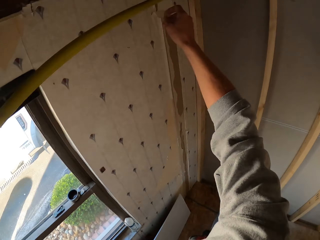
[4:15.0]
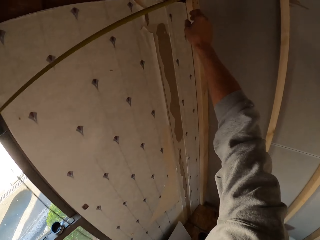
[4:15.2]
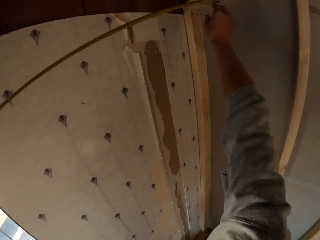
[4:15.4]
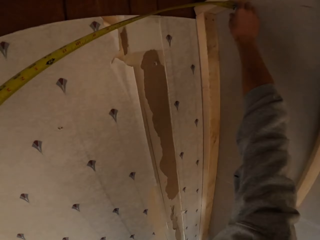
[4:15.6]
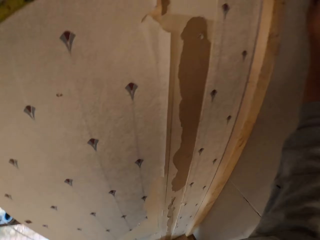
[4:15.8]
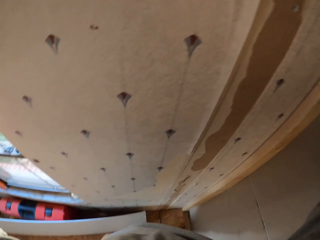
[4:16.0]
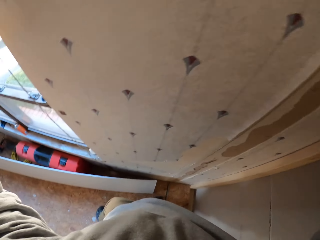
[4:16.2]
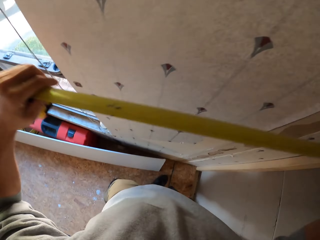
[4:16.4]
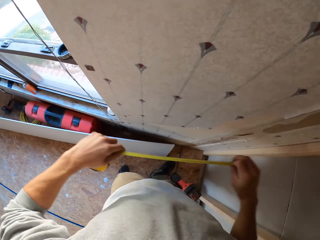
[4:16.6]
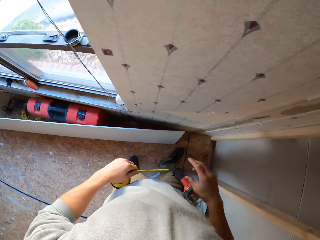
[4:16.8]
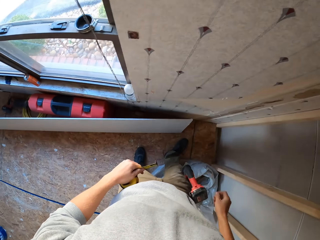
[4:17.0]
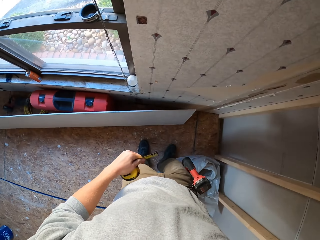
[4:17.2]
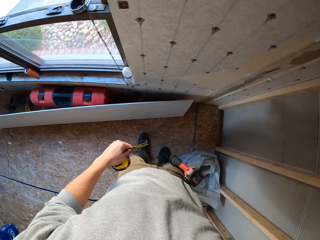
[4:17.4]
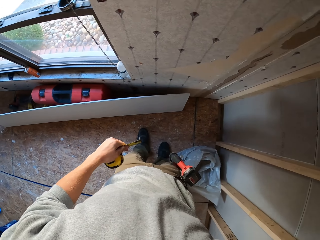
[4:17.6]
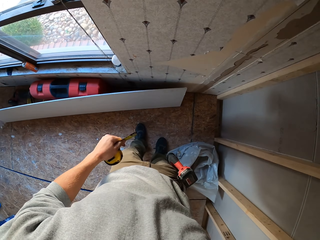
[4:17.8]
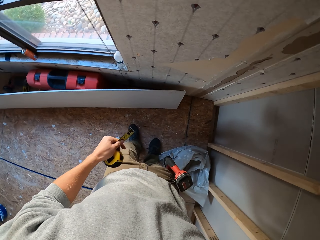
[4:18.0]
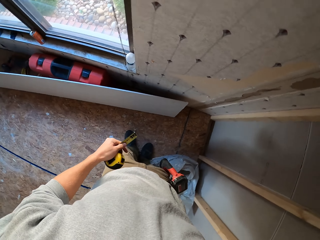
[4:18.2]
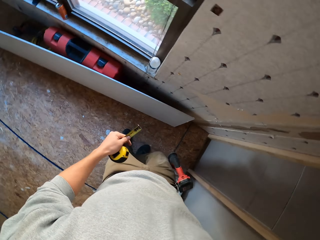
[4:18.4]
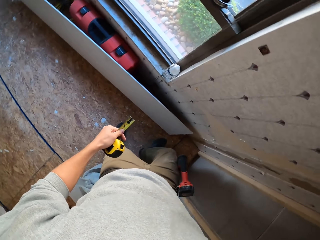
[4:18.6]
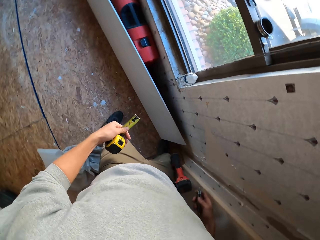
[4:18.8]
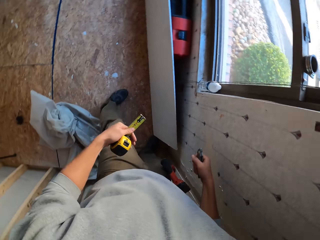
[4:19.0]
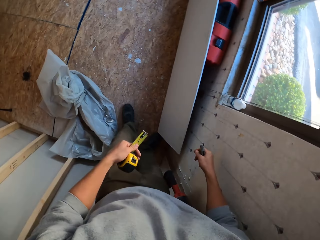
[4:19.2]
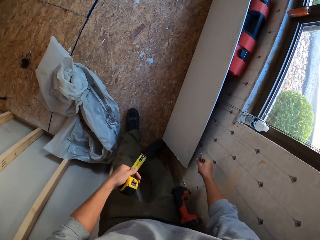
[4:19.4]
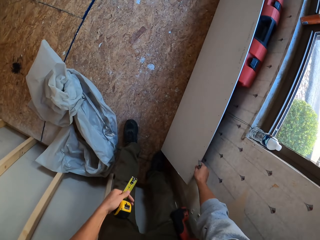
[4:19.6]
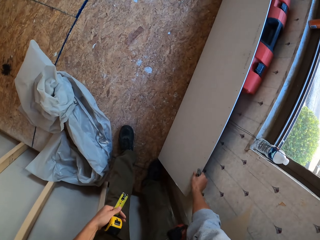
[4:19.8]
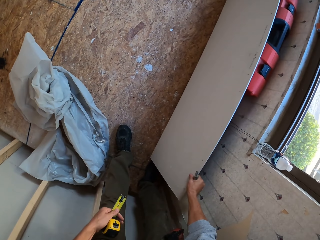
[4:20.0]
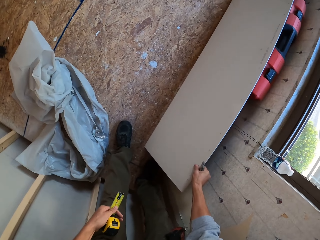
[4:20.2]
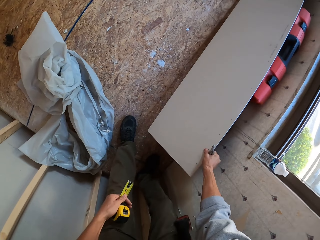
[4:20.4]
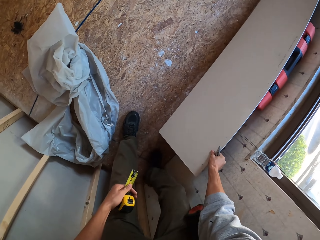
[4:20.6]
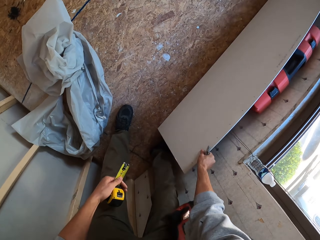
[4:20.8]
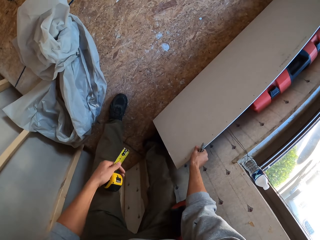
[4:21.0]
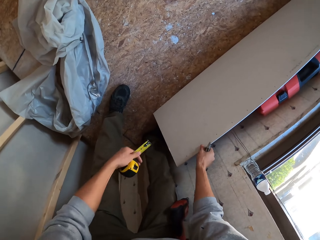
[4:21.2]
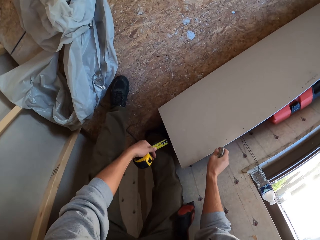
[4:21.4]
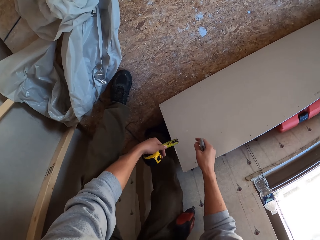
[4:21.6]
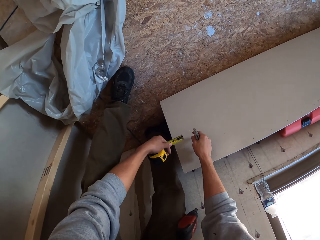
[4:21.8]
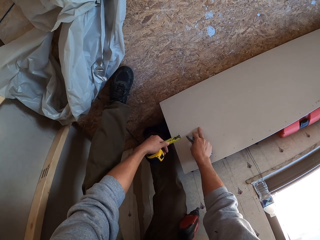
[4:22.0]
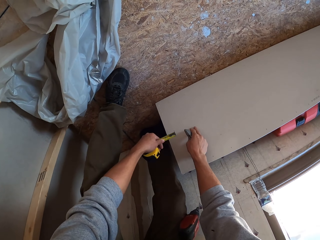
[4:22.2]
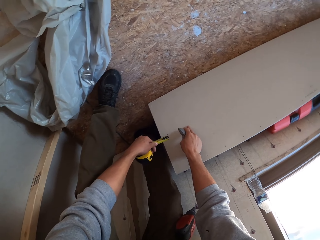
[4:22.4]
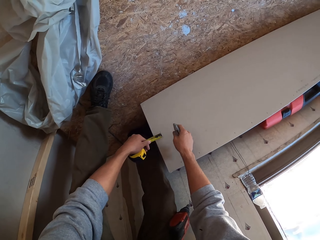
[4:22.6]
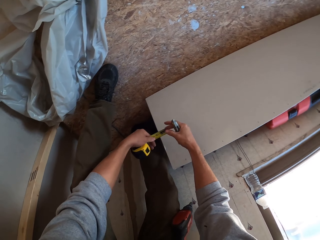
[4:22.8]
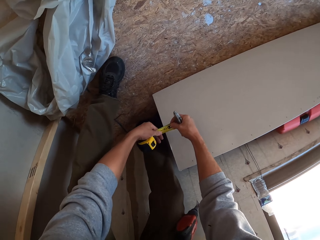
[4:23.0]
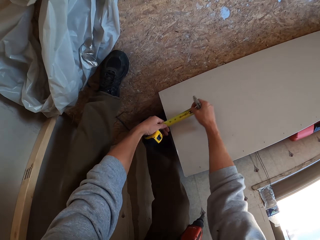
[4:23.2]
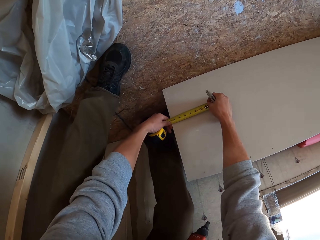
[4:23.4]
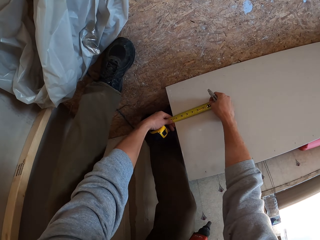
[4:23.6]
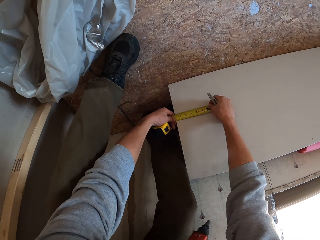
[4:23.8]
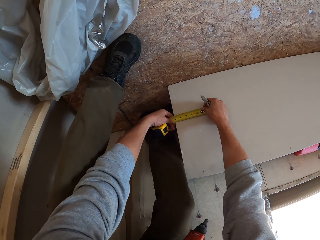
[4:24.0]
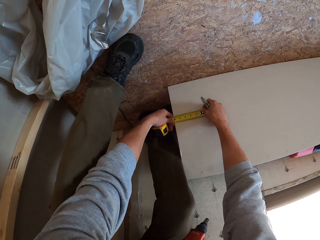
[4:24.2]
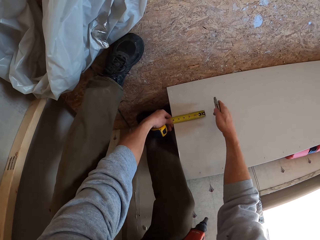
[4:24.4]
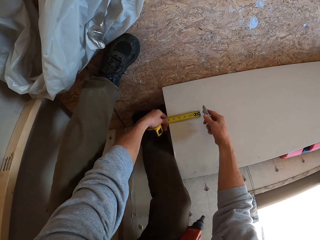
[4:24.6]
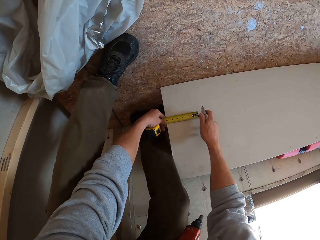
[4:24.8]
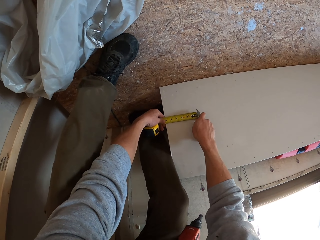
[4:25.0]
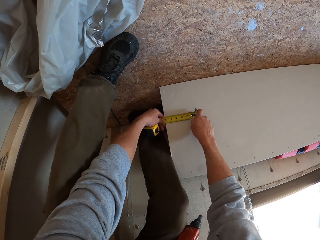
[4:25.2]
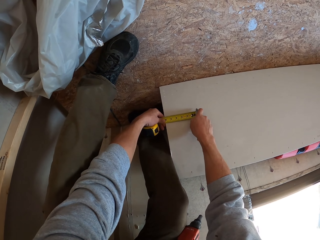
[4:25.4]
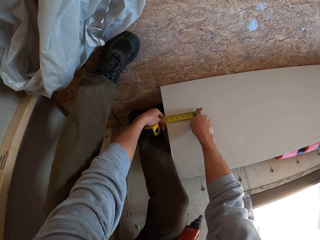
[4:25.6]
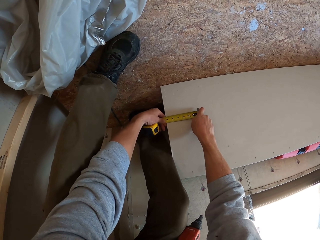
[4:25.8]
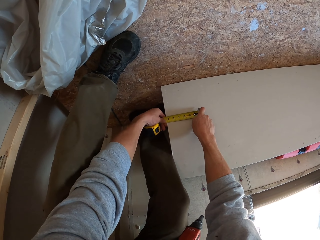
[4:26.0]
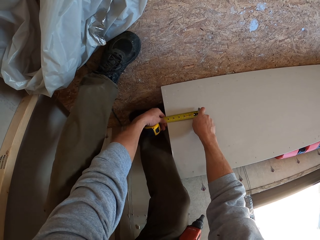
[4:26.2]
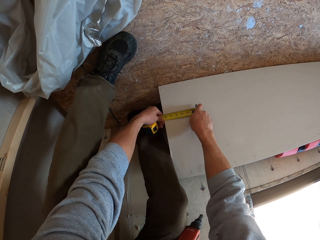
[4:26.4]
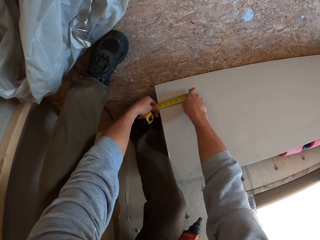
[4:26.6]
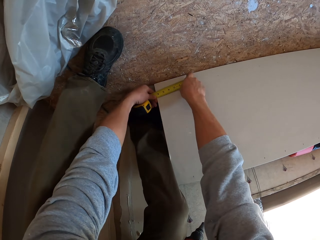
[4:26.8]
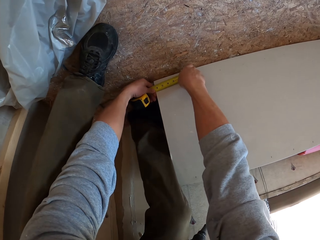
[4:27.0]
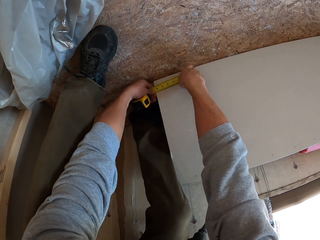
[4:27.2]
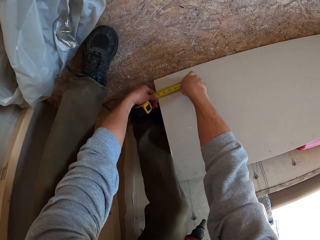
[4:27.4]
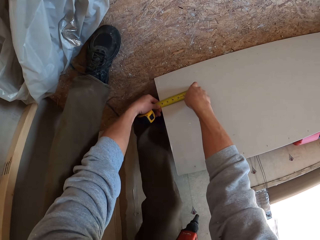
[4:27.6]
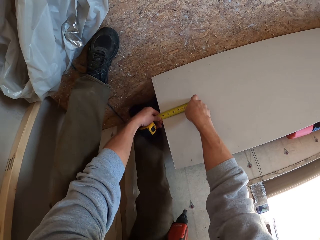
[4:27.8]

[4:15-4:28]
The camera wearer holds a tape measure. They look around the room. They turn around. They hold the tape measure. They bend down. They hold the ceiling board. They hold the tape measure. They measure the ceiling board. They mark the ceiling board.

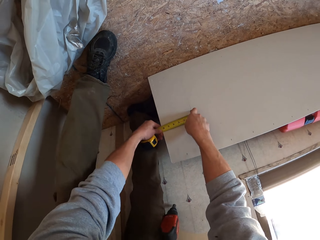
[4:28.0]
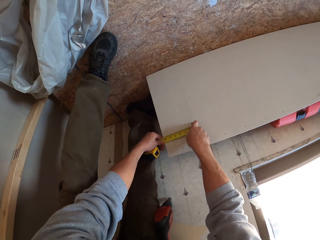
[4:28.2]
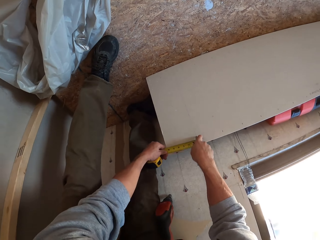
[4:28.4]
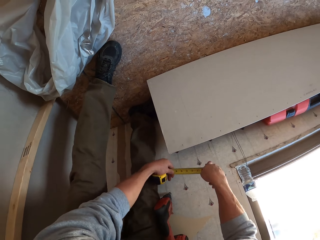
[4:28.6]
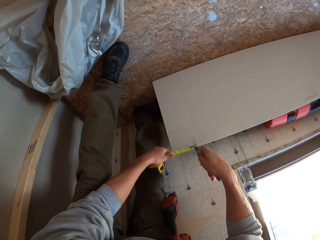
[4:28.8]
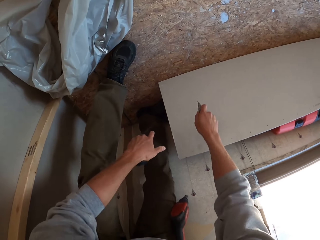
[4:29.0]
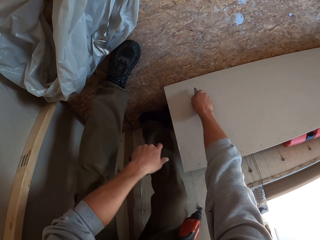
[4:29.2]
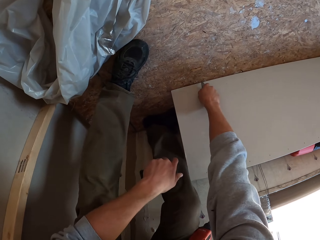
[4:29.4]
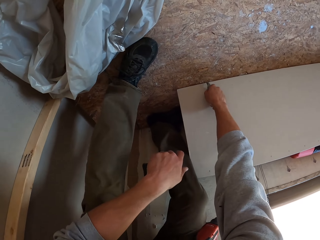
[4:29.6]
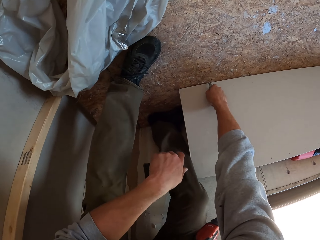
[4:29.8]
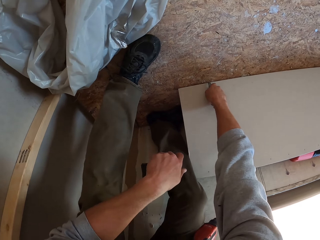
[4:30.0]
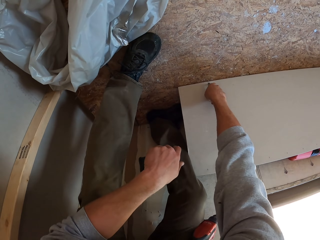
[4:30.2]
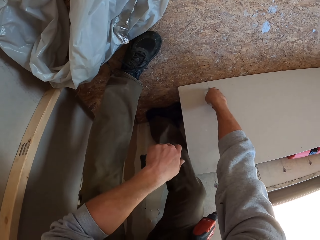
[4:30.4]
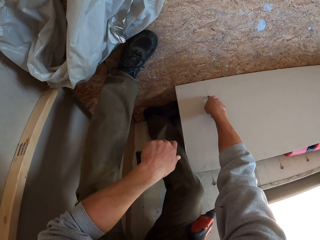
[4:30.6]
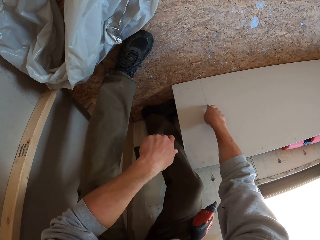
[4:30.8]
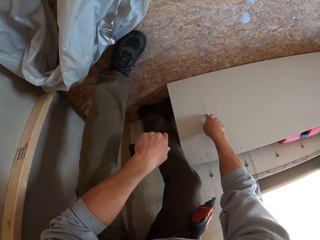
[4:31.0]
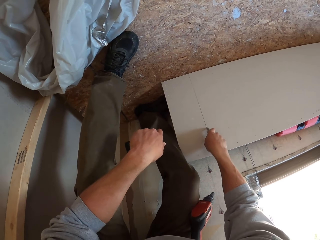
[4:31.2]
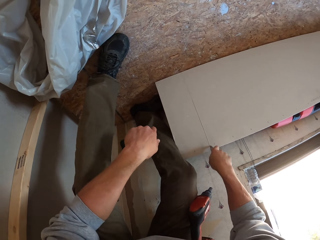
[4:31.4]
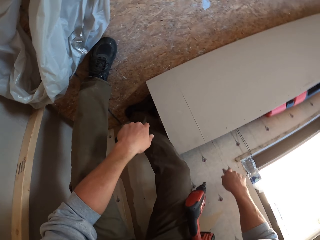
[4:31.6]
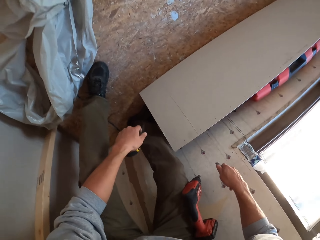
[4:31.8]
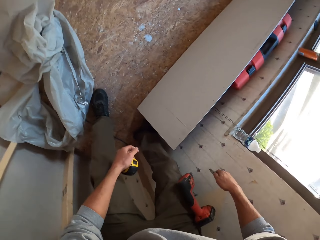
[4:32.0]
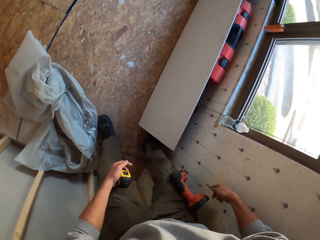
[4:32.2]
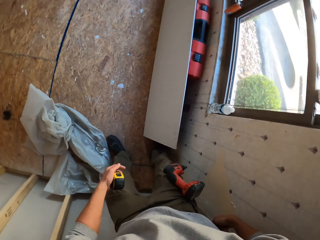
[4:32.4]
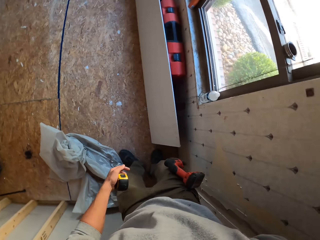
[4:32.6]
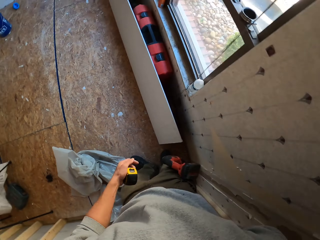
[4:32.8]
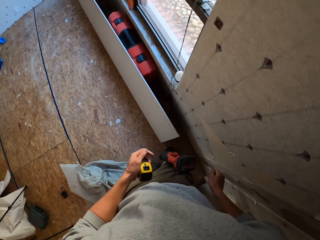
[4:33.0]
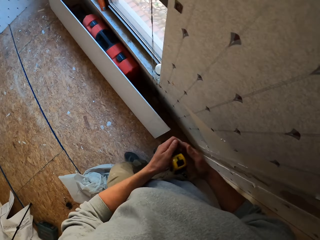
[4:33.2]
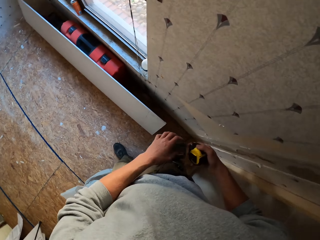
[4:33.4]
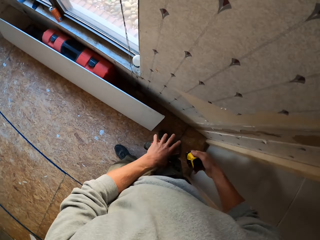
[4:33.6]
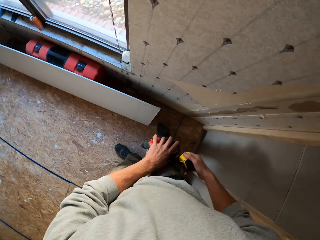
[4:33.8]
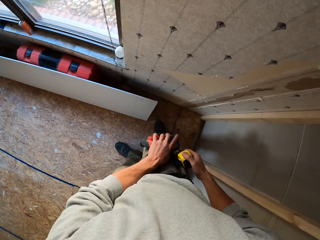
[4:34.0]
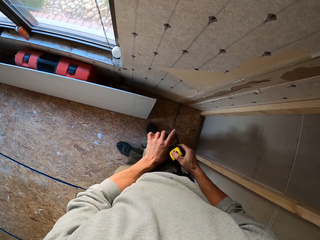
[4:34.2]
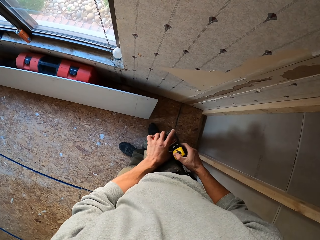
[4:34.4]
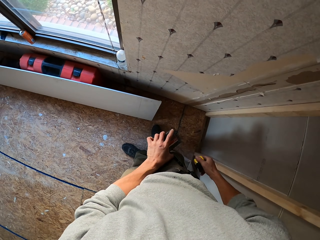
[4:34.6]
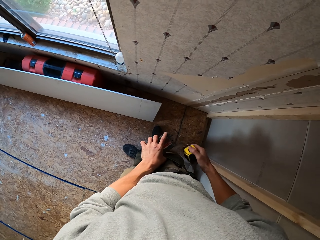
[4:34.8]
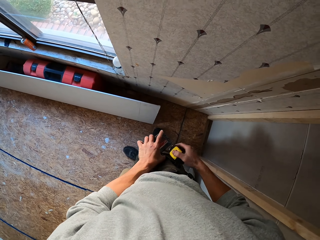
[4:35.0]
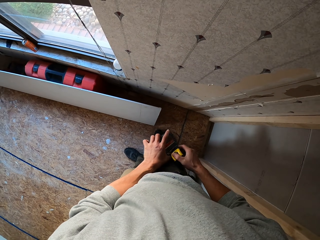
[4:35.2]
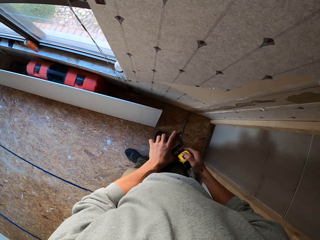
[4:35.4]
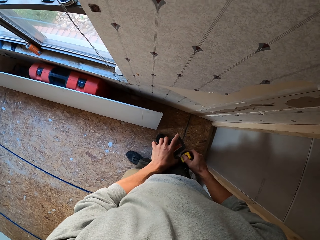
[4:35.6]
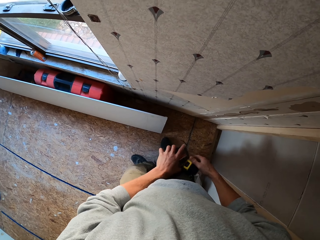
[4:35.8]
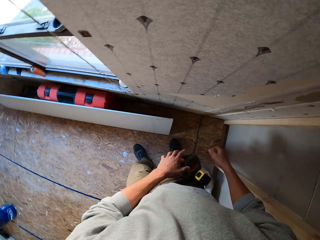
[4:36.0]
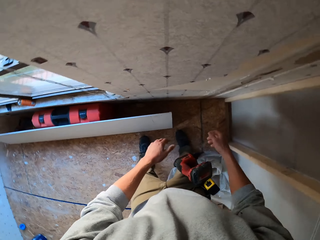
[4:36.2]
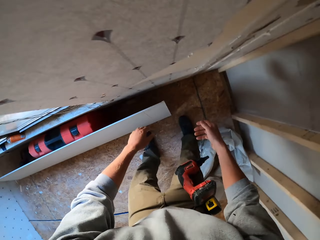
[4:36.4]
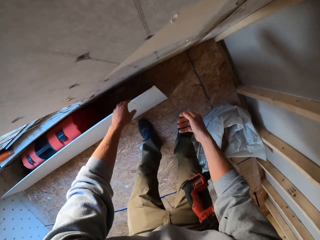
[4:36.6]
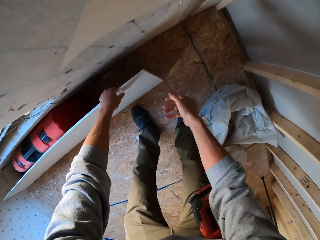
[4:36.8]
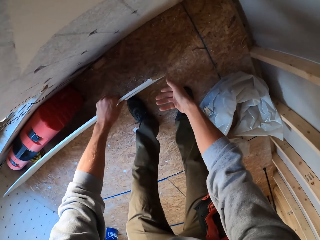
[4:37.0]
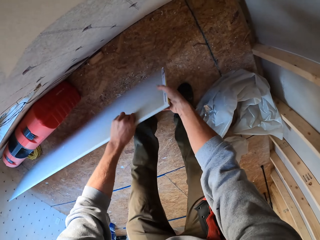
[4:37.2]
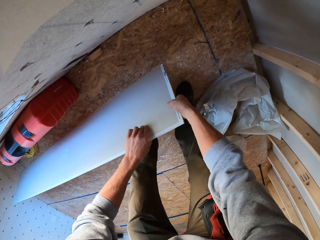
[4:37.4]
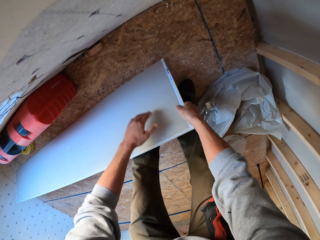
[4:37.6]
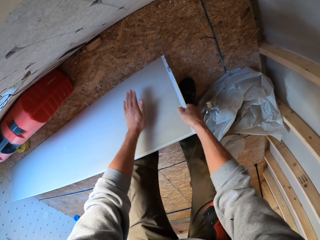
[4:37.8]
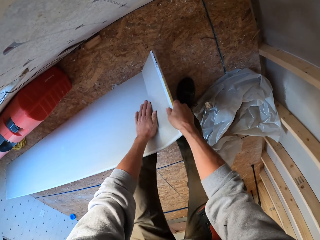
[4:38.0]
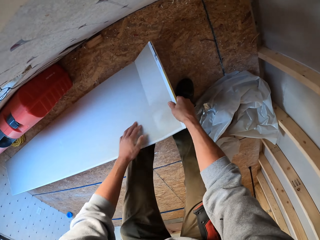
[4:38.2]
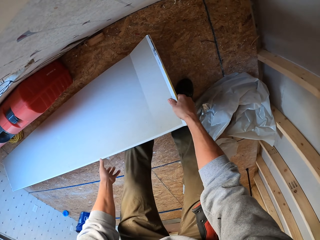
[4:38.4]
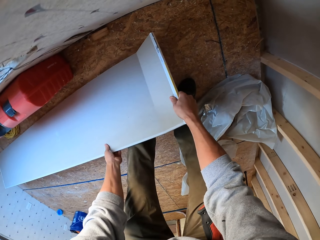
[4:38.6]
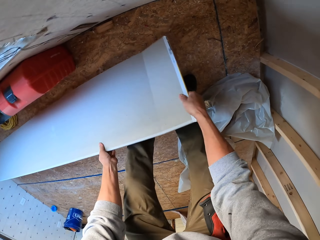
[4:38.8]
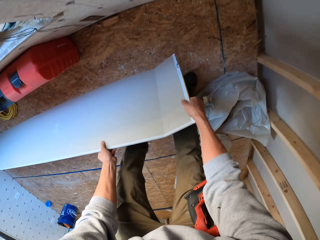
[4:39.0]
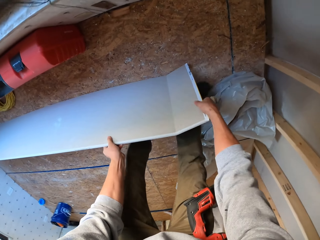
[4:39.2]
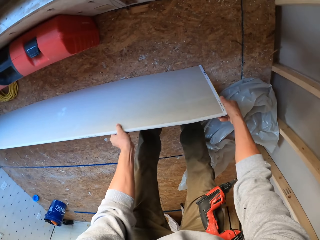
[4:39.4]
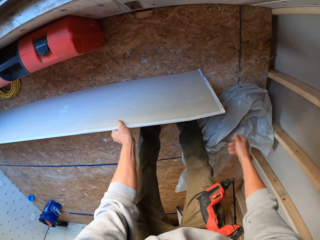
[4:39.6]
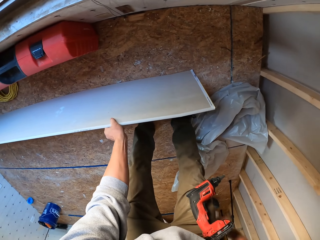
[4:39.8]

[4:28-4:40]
The camera wearer cuts the ceiling board. They hold a cutter. They turn around. They stare at the ceiling board. They hold a tape measure. They hang the tape measure on the tool belt. They bend down. They hold the ceiling board. They stare at the ceiling board. They break a board.
